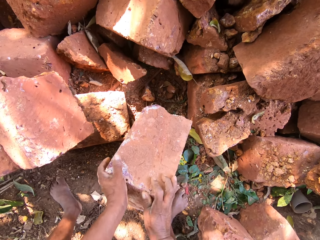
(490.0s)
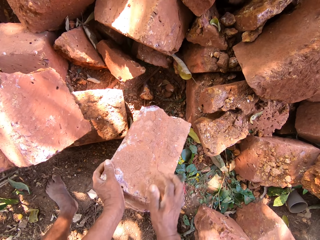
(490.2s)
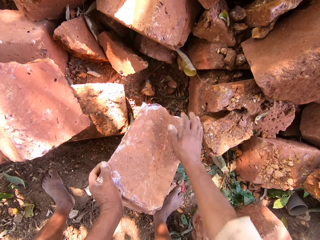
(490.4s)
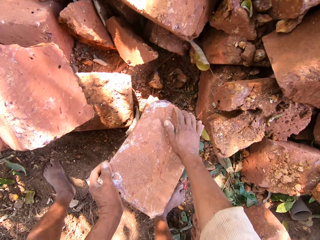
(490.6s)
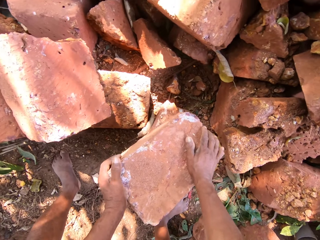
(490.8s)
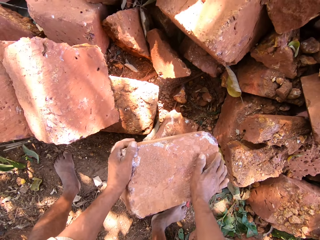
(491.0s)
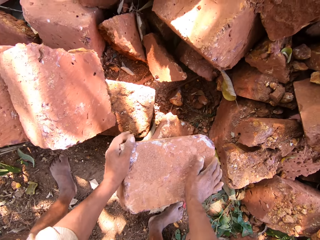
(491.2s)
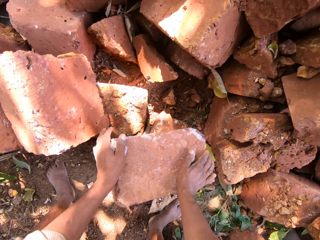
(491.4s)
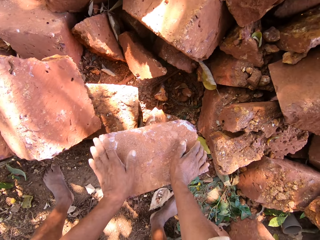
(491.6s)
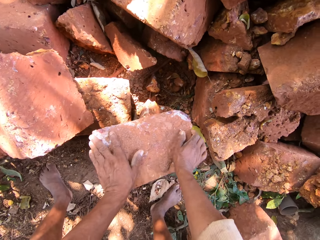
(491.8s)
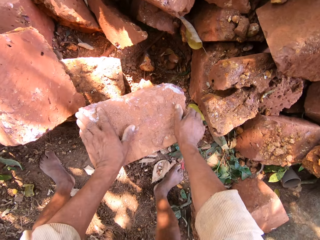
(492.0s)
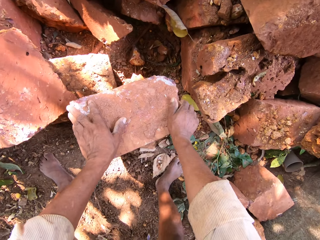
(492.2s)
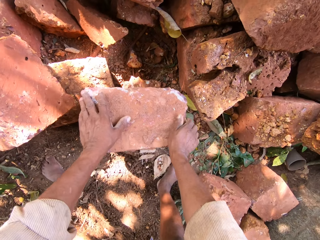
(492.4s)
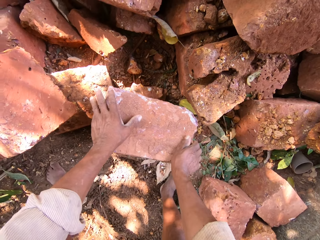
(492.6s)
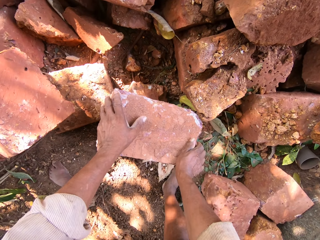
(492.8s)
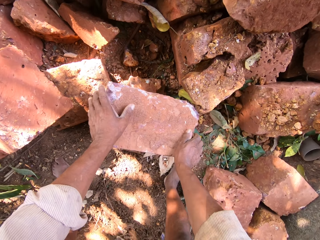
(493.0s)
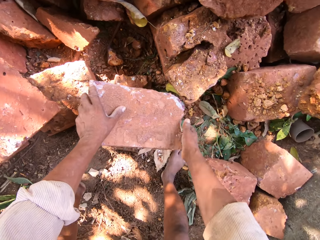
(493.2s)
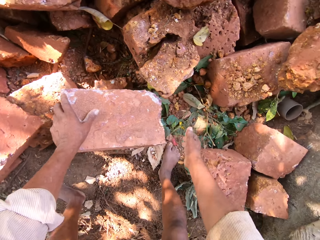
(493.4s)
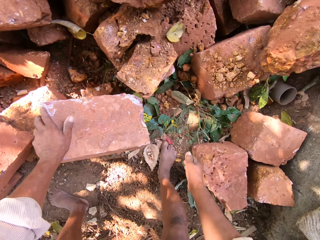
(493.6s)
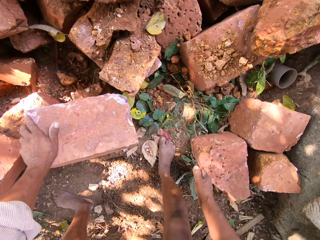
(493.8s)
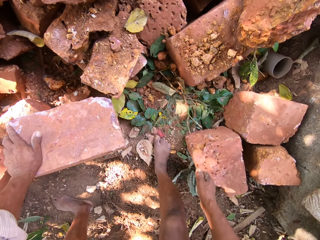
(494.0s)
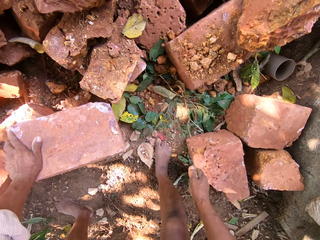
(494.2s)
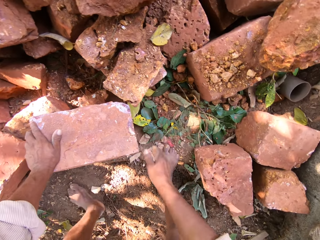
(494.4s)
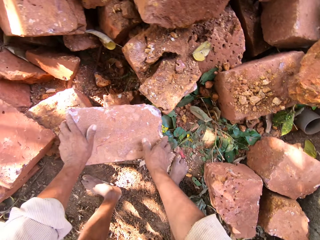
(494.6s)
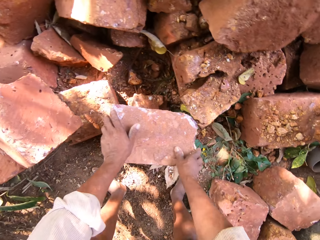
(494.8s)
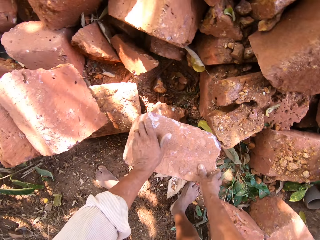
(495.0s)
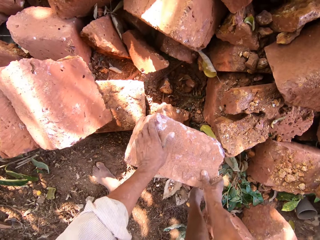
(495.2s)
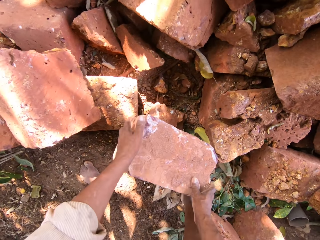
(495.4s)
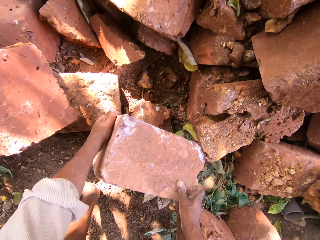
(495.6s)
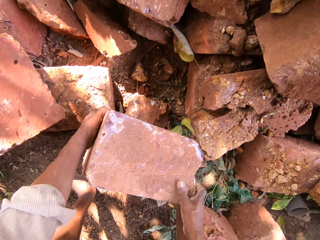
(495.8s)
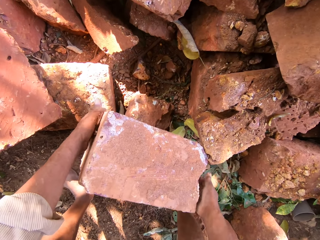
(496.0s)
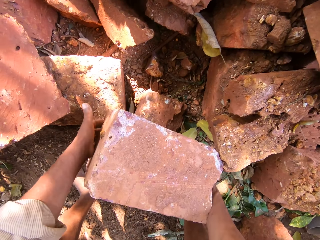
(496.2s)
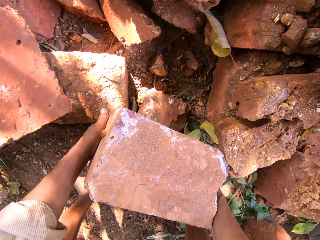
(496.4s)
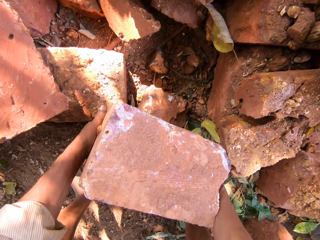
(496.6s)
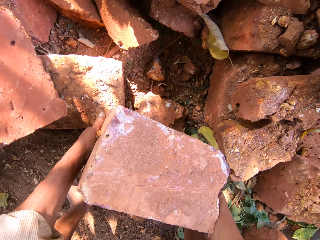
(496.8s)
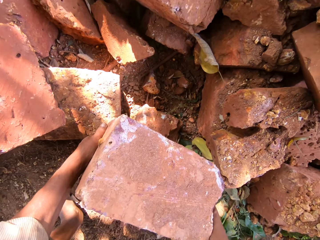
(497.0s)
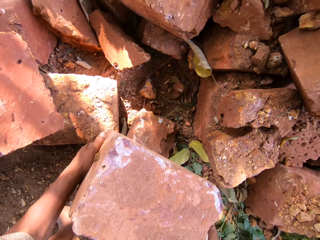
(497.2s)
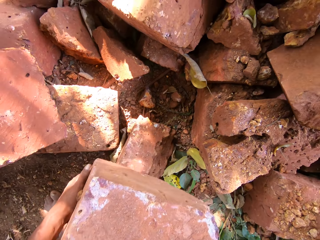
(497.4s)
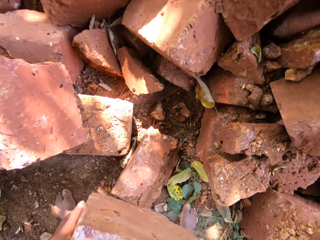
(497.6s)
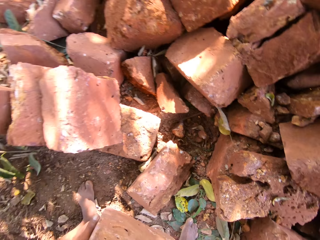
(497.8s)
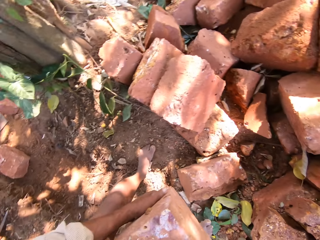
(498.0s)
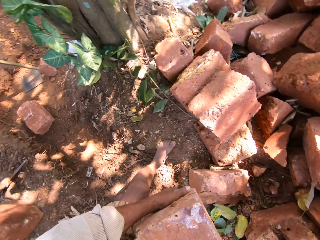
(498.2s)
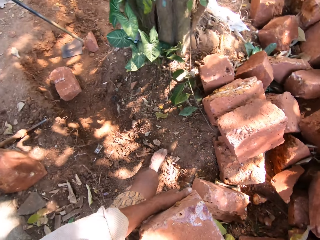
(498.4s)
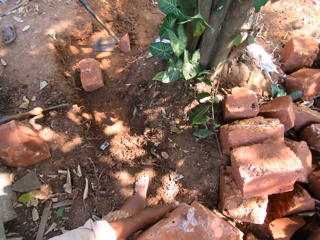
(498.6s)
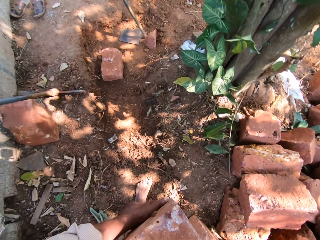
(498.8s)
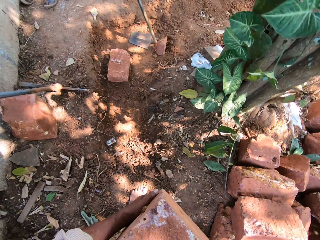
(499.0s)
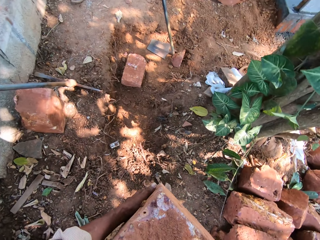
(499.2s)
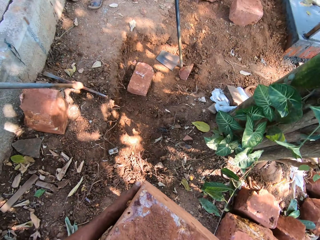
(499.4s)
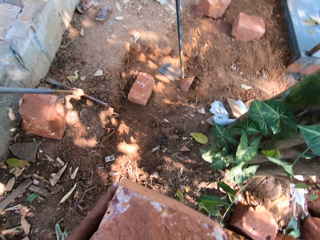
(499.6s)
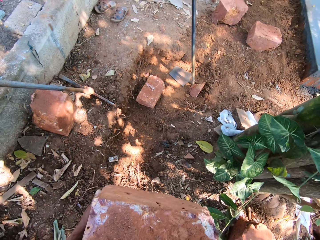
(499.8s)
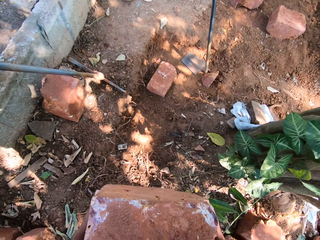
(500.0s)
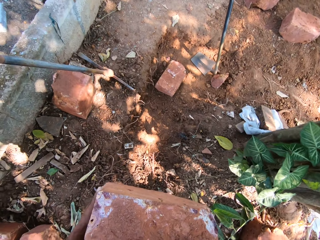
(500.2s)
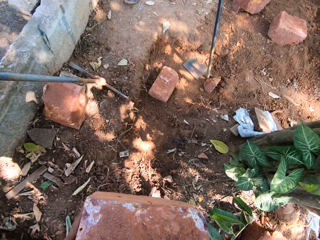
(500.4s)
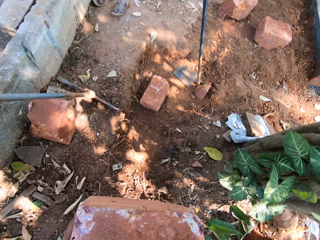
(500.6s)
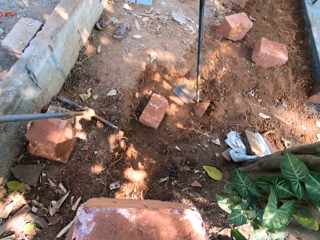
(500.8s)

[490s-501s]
The camera wearer carries the stone.

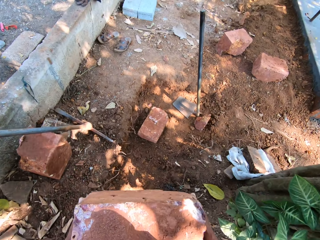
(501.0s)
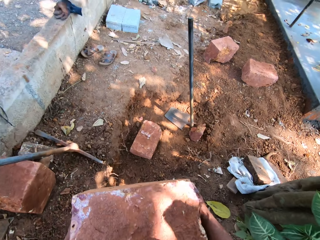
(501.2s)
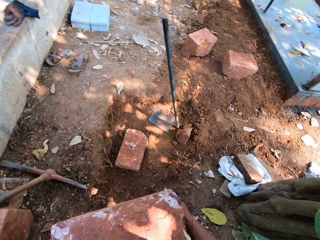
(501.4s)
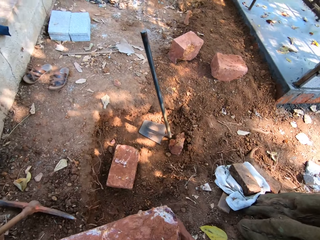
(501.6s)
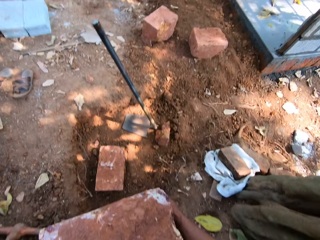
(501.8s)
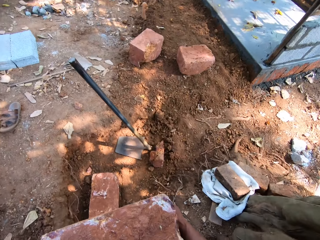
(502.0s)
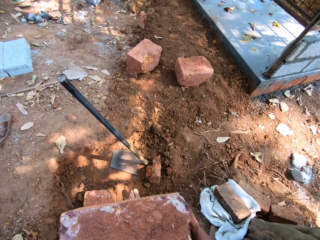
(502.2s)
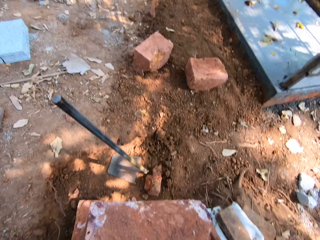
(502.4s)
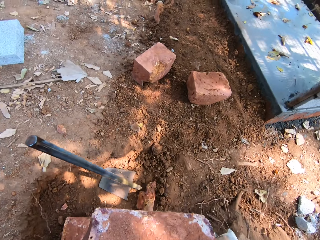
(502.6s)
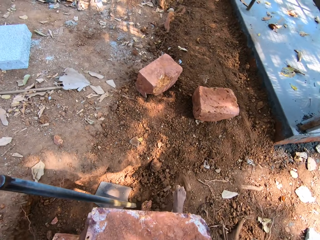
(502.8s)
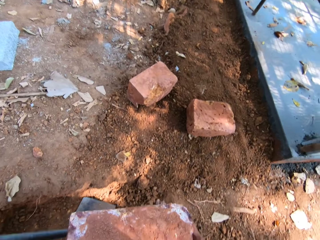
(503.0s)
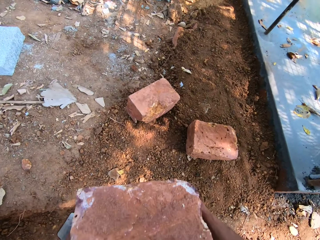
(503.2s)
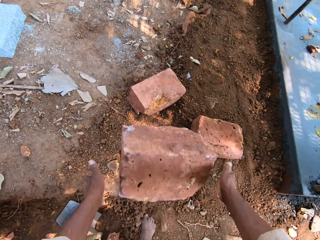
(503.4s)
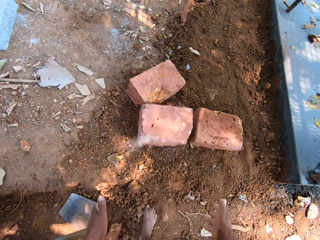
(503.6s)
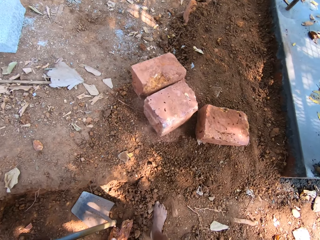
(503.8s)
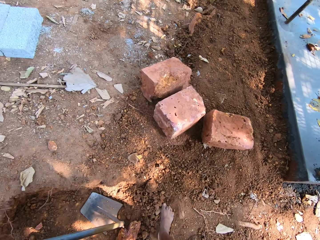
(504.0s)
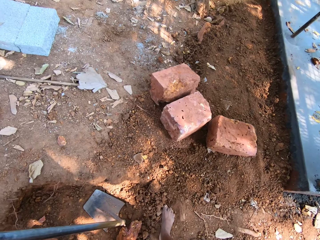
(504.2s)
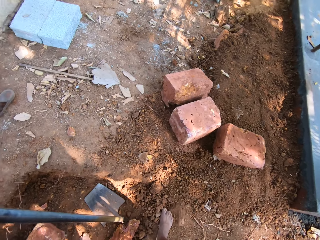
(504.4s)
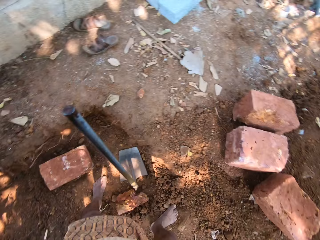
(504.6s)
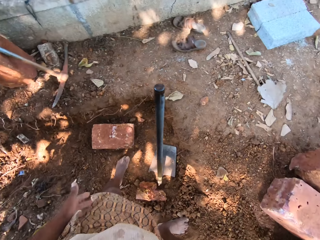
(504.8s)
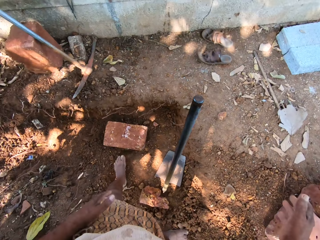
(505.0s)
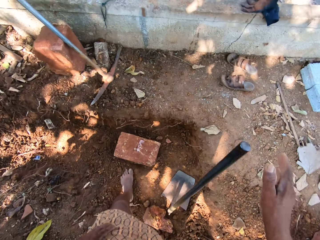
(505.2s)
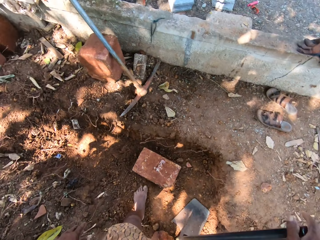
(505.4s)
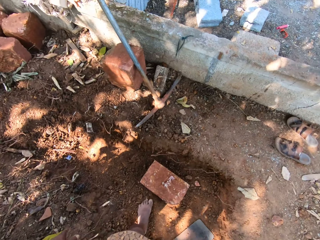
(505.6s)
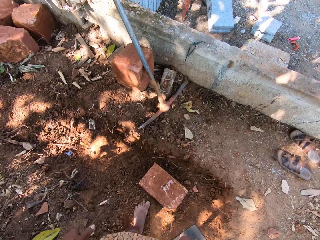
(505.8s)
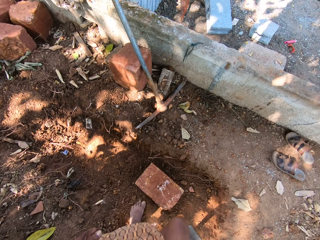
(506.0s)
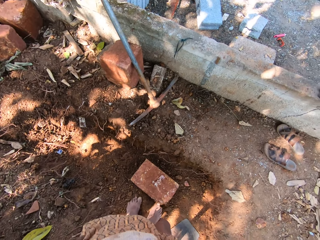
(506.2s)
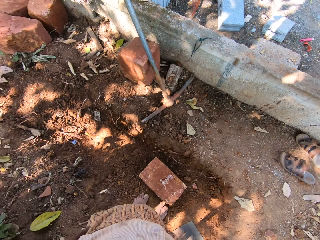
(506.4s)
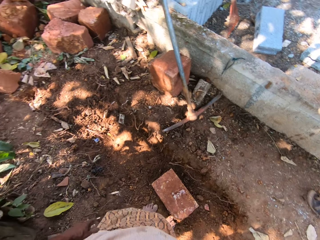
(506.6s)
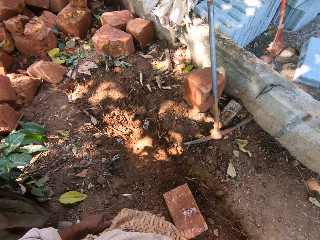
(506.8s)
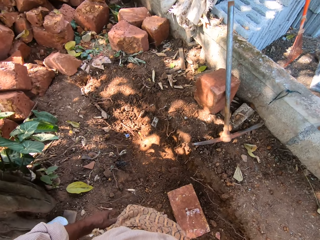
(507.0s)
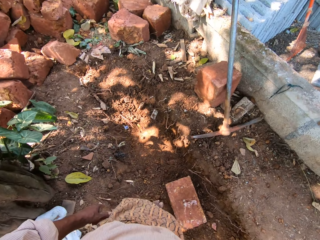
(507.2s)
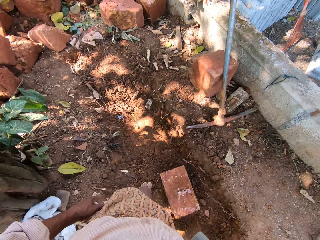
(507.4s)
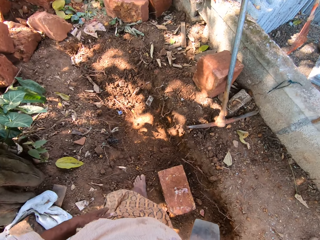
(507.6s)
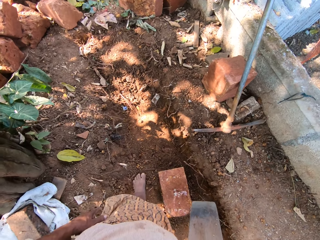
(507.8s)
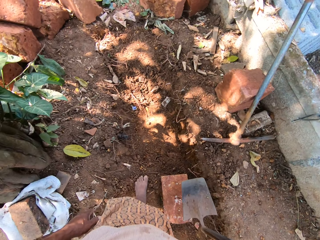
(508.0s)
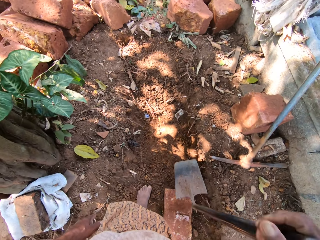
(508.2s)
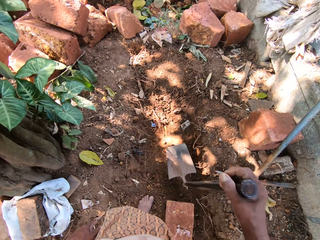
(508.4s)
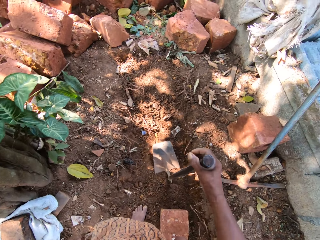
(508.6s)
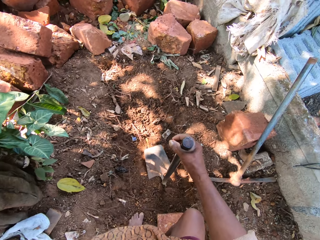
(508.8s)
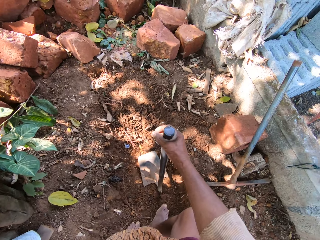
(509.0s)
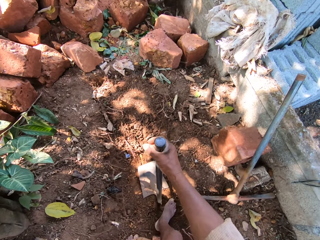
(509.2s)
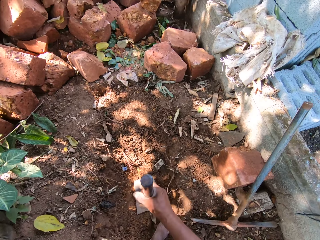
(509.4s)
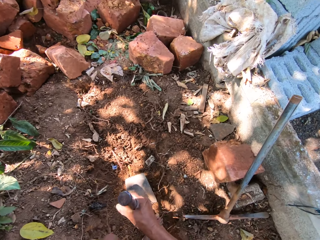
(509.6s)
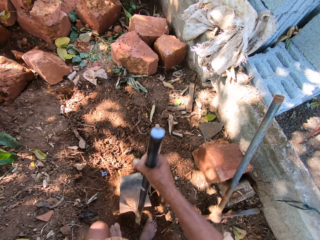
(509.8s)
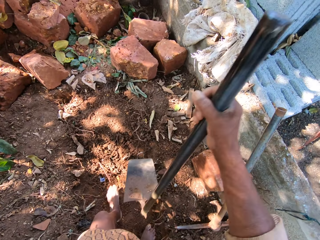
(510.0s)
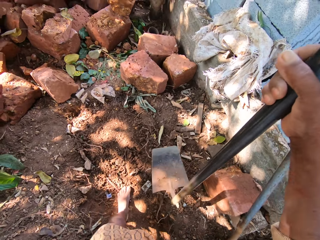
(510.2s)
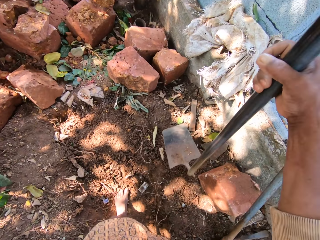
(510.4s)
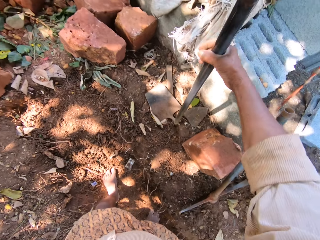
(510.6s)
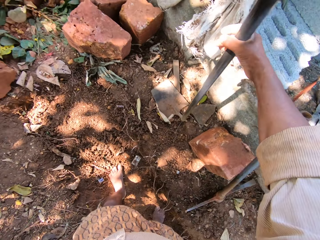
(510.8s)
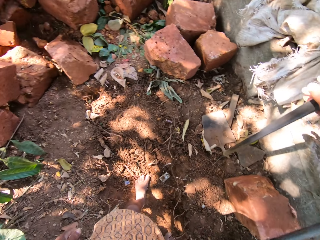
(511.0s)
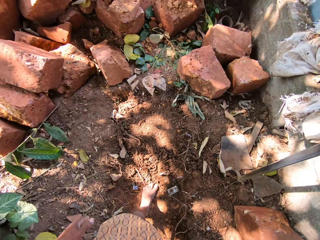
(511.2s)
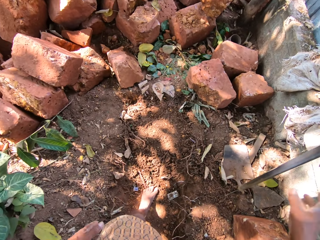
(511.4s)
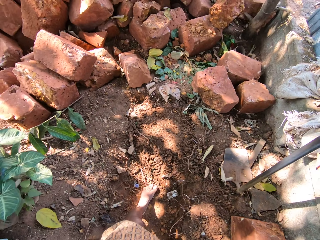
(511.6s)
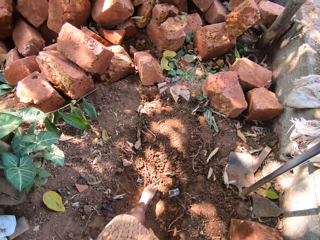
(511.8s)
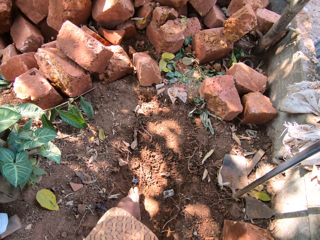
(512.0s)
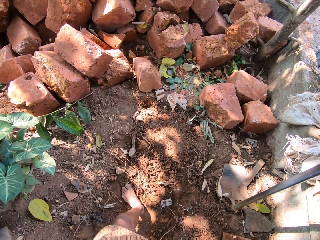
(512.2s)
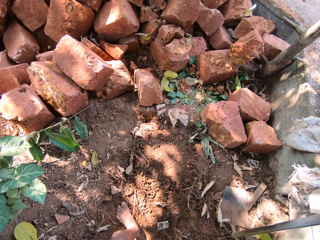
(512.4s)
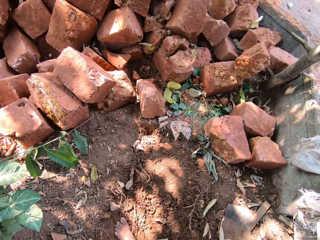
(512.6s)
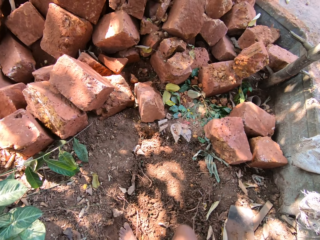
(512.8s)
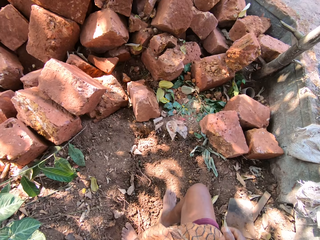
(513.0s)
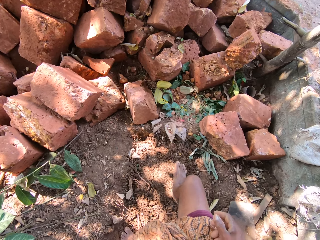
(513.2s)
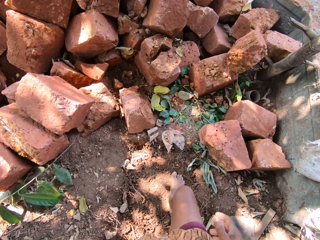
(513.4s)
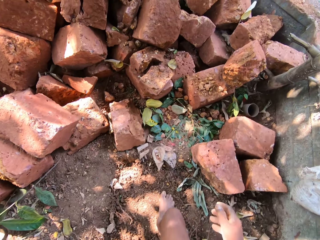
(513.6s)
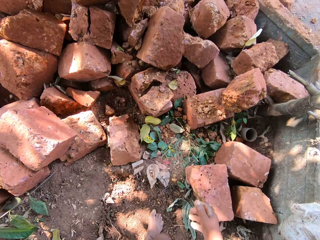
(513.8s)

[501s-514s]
The camera wearer throws the stone in his hands to the ground. He picks up a shovel from the ground with his right hand. He cleans his left hand on his wrapper. He drops the shovel in his right hand on the ground. He picks up the shovel from the ground with his right hand. He leans the shovel in his right hand against a brick.
